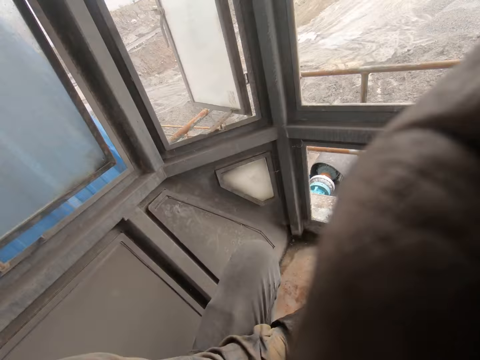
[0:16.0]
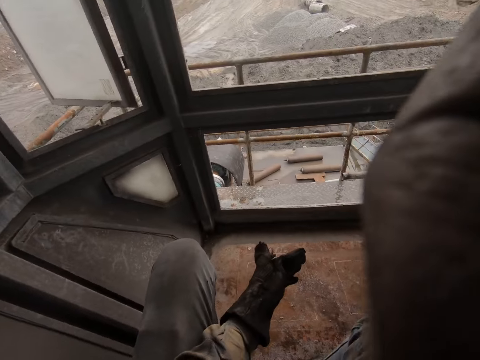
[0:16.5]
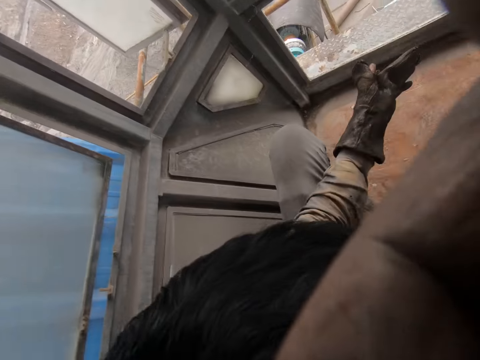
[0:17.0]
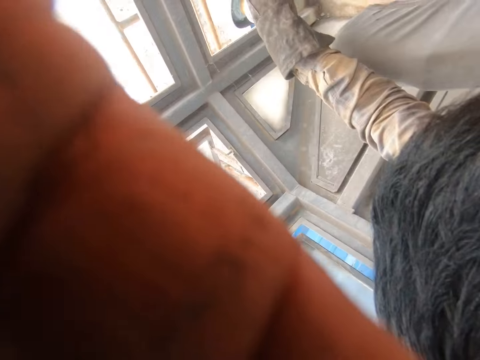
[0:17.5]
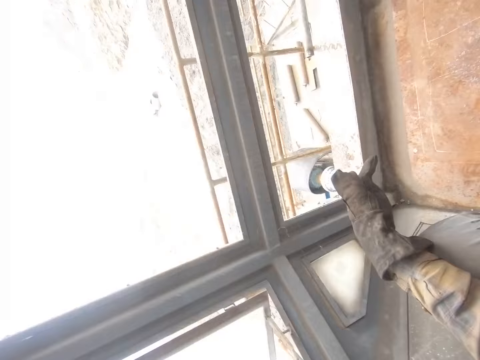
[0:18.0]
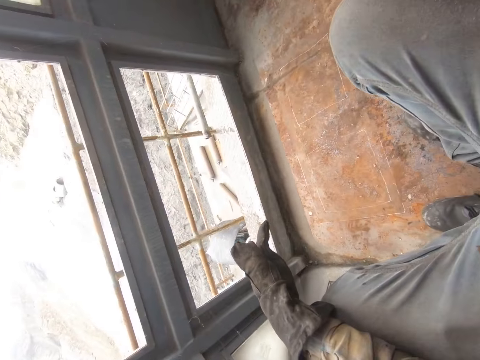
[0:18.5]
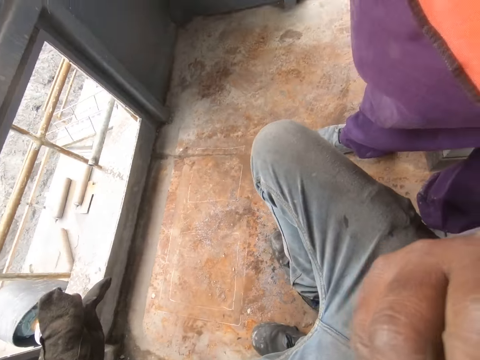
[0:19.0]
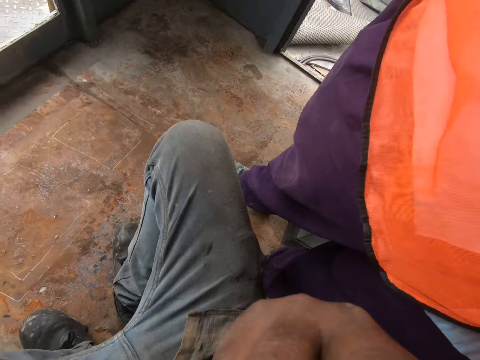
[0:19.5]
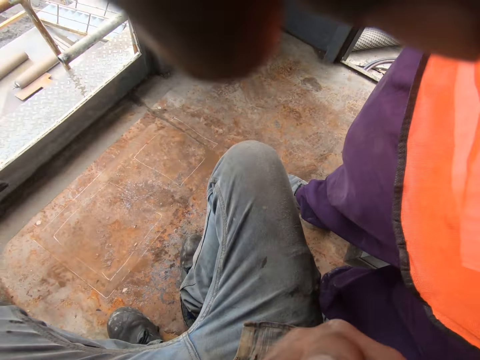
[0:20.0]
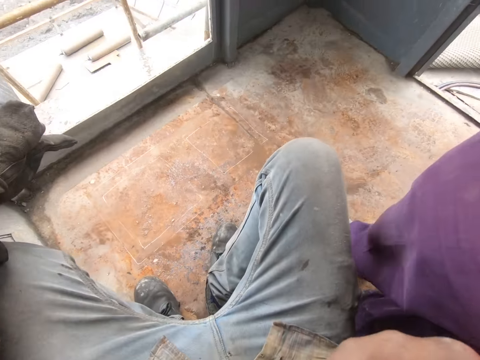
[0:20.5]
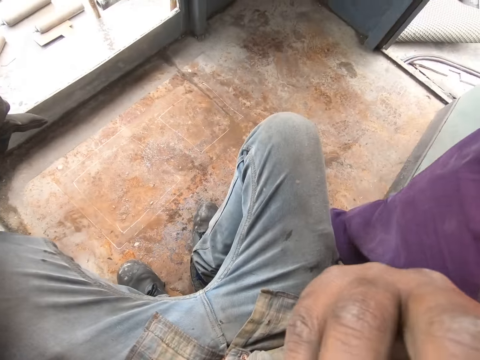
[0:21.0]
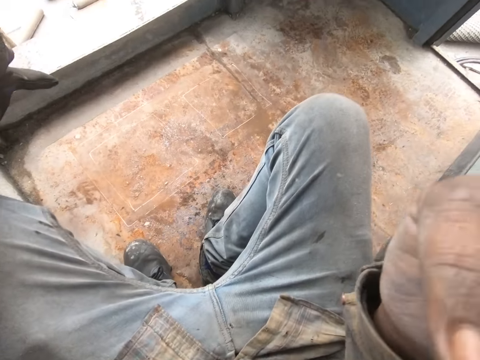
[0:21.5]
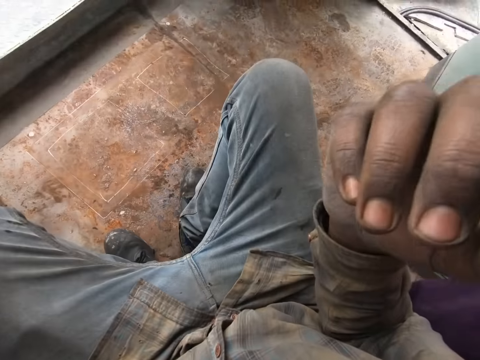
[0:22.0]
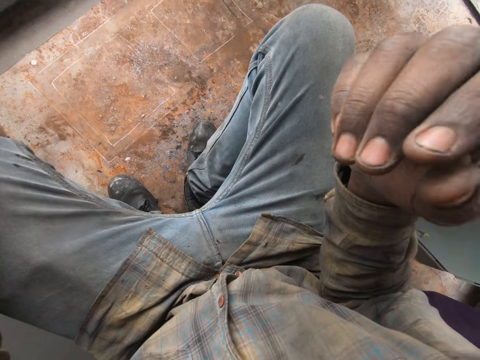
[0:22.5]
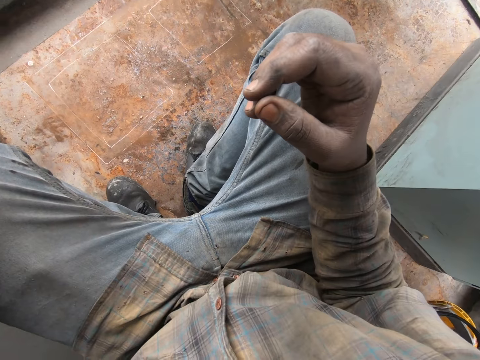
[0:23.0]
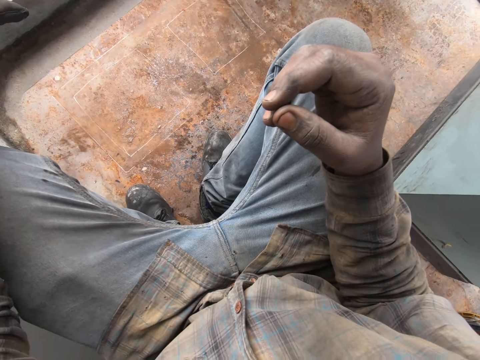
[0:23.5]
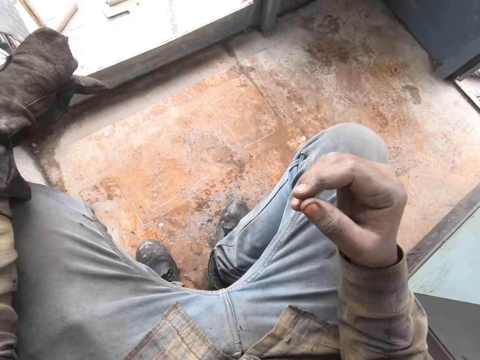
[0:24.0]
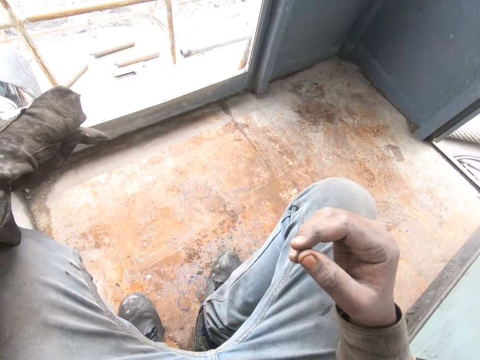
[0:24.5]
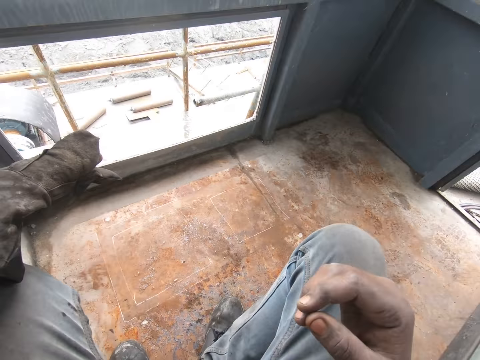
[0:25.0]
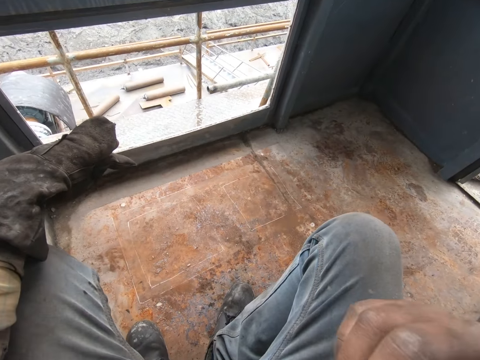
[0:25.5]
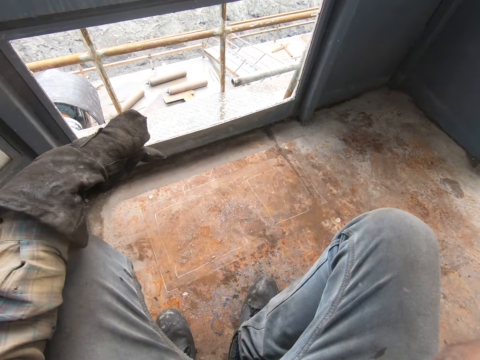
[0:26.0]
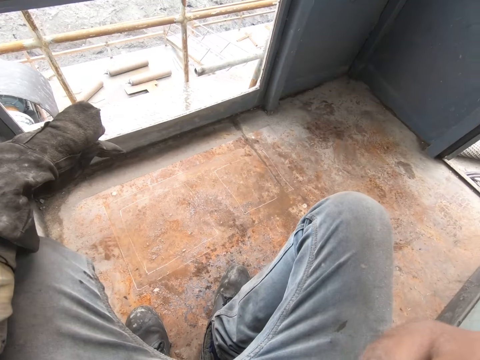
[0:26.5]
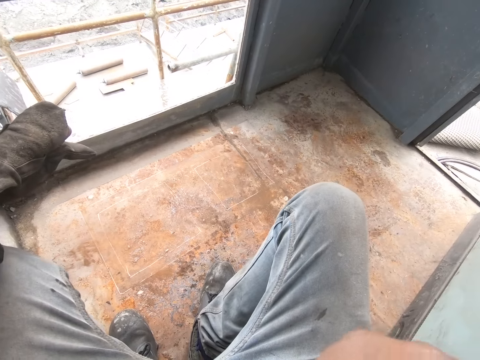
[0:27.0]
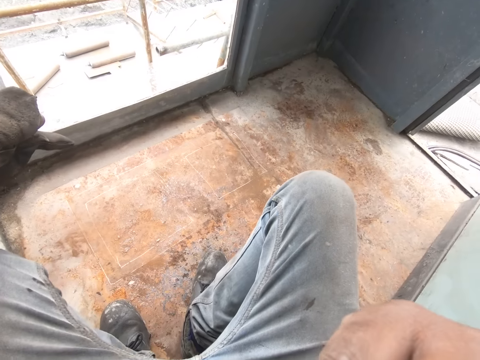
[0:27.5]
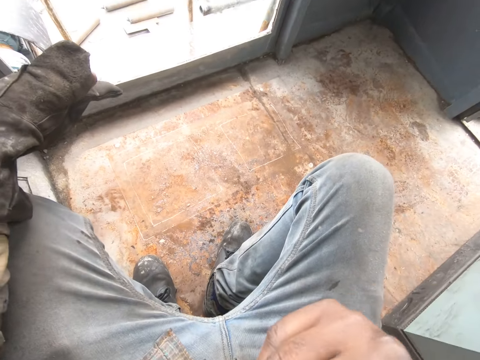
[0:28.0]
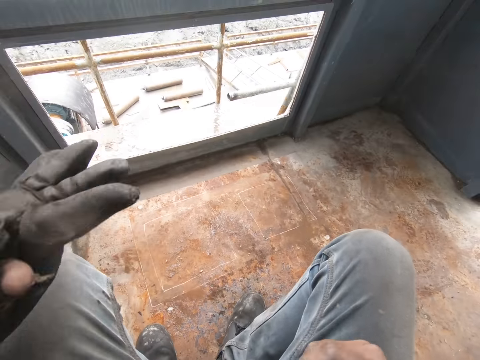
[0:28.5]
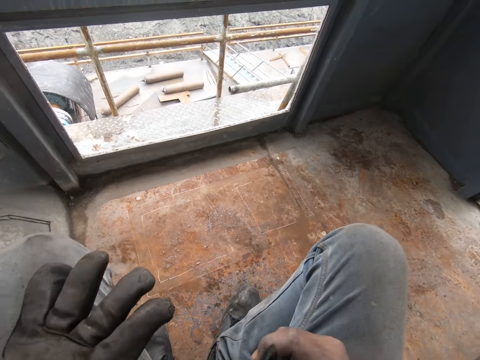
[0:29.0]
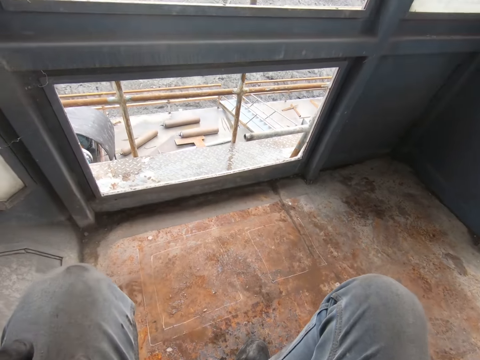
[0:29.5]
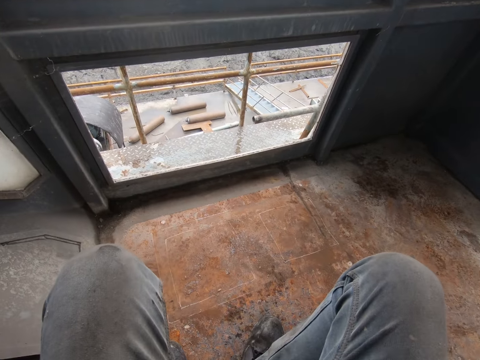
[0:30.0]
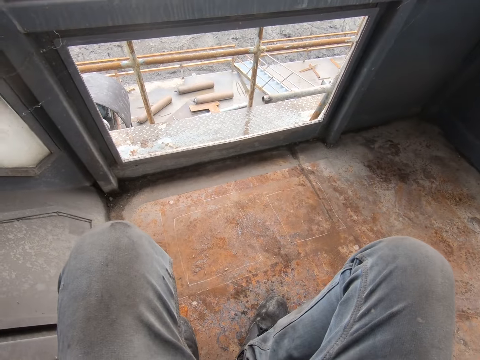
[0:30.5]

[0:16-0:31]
The camera wearer gives out the camera. They turn the camera. They adjust the camera.

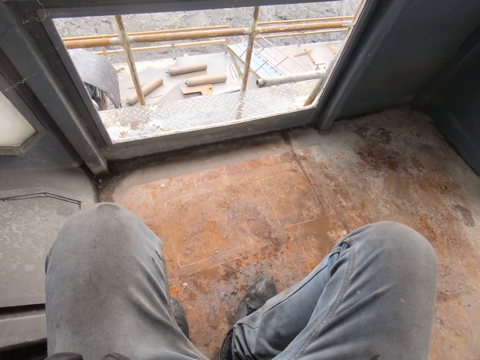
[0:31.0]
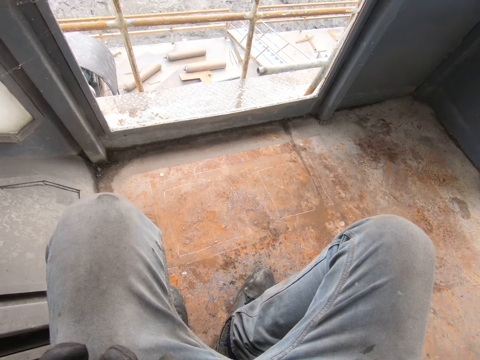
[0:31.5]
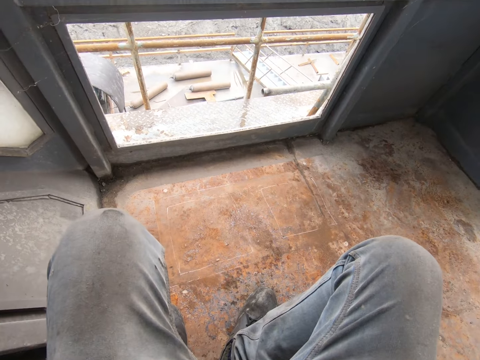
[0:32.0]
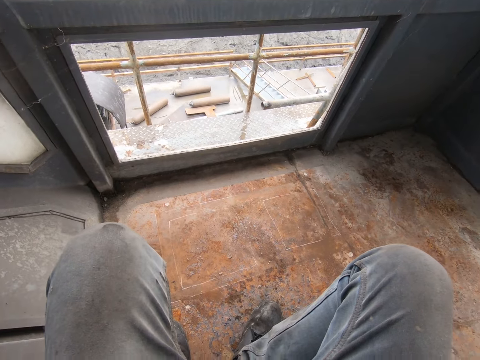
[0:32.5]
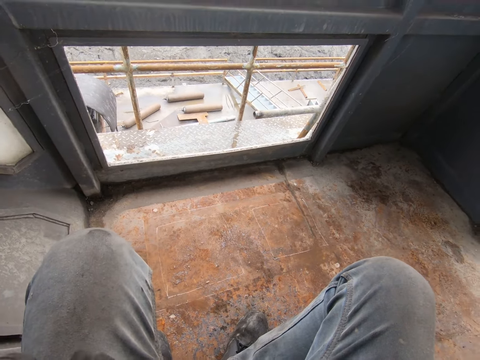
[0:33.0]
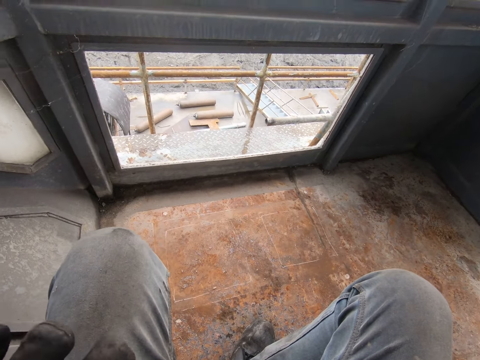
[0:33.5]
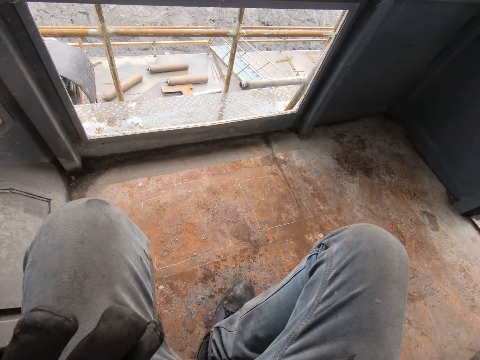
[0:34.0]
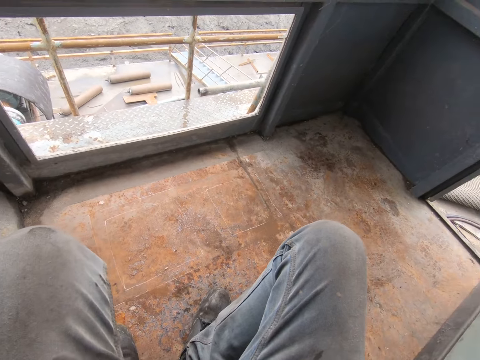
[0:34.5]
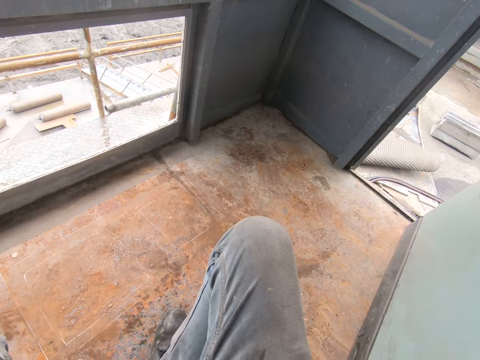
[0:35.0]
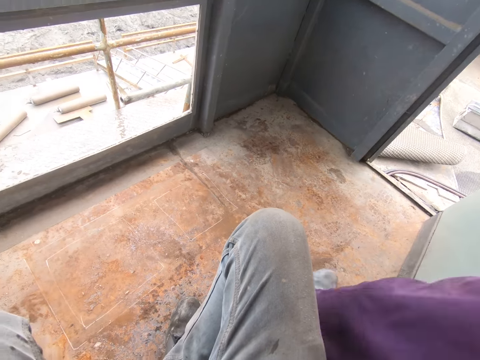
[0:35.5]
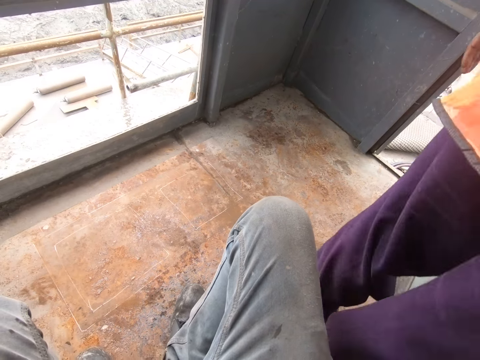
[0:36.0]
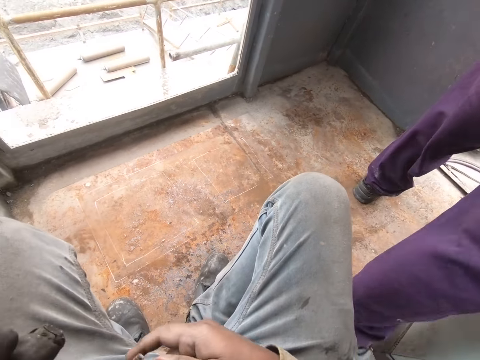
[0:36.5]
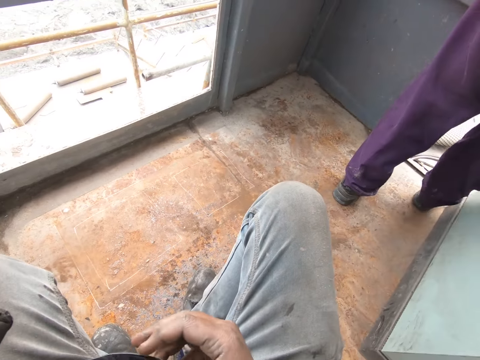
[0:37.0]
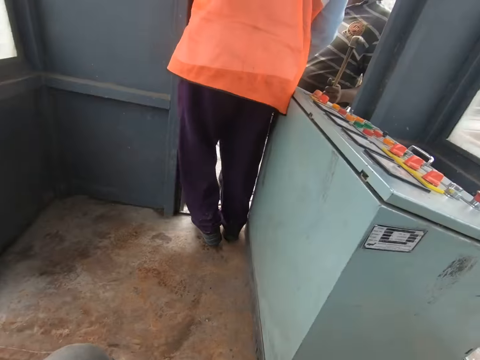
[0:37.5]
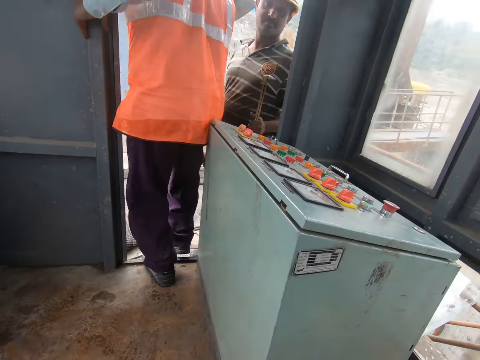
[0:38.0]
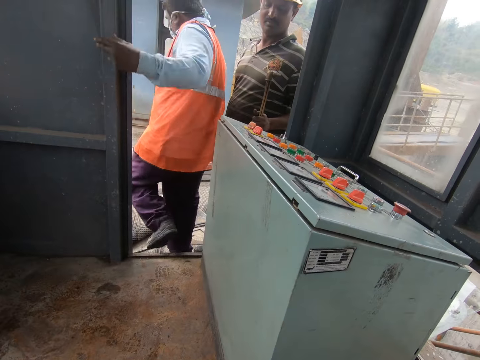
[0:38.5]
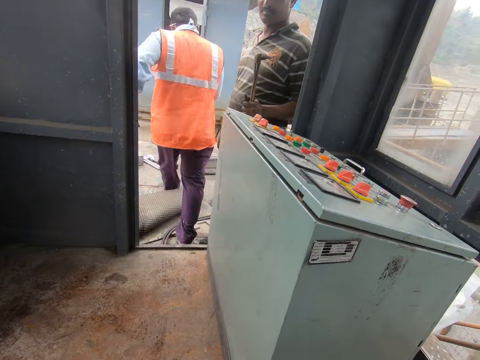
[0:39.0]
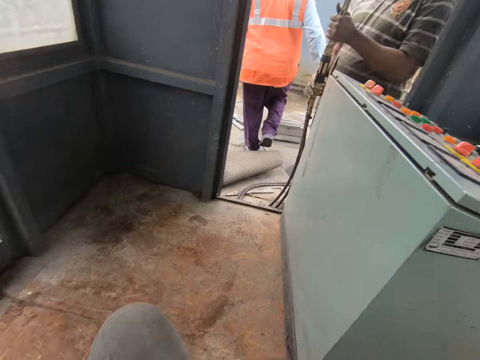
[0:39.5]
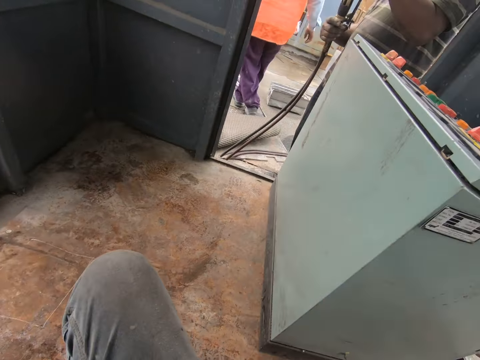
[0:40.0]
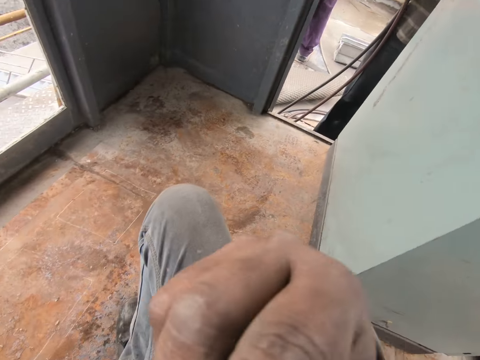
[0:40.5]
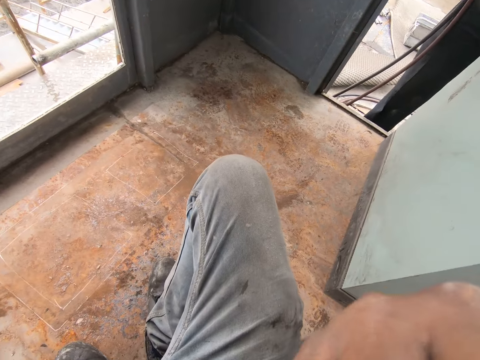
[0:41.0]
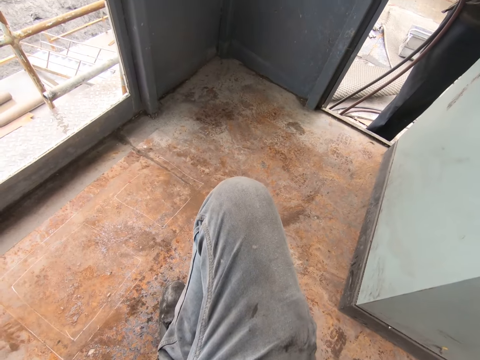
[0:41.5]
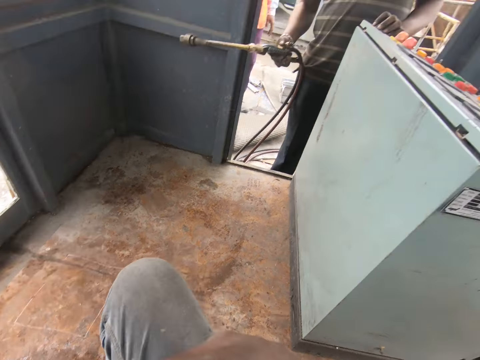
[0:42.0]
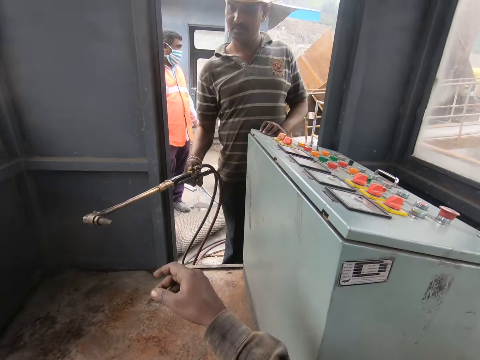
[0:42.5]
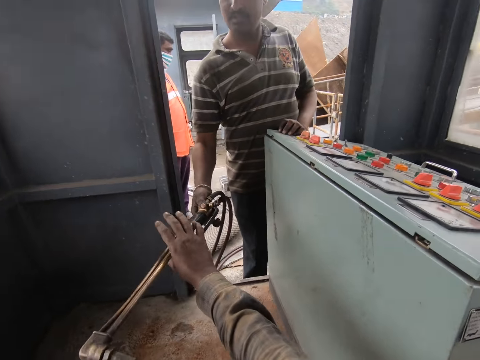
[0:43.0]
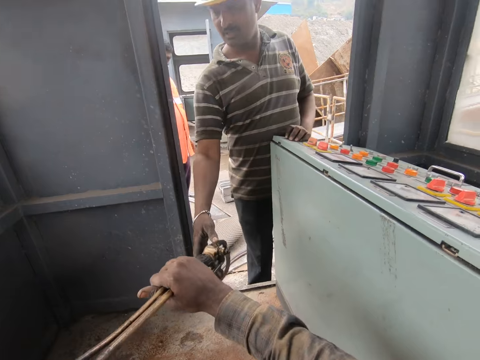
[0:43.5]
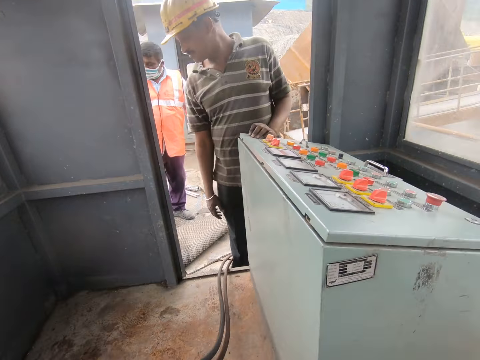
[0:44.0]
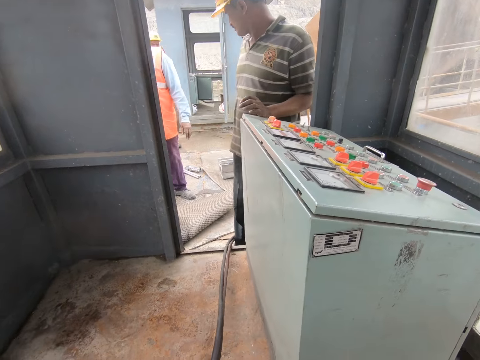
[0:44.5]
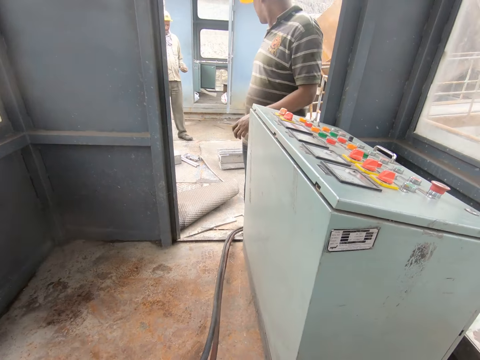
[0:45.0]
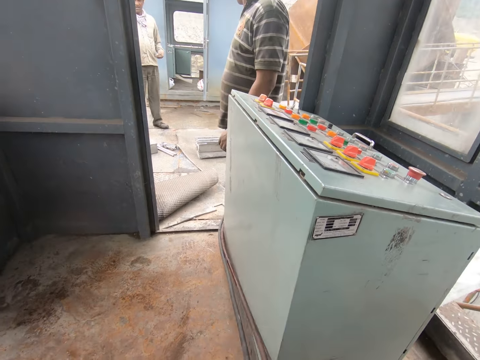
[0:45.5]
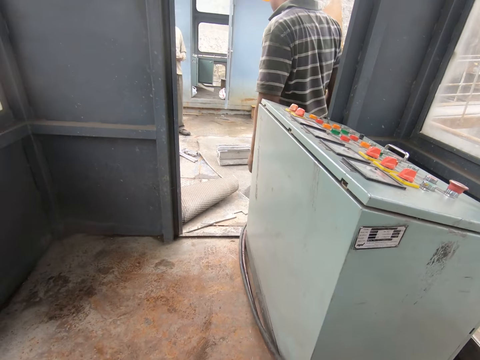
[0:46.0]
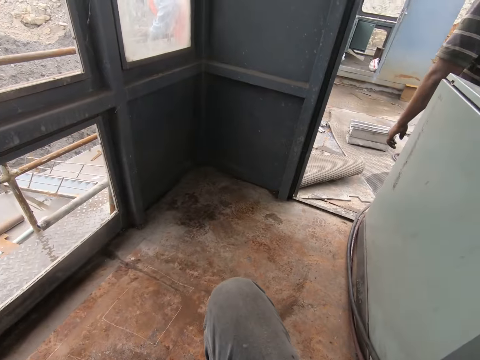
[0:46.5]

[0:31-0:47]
The camera wearer talks. They look outside. They take the machine from a person.
